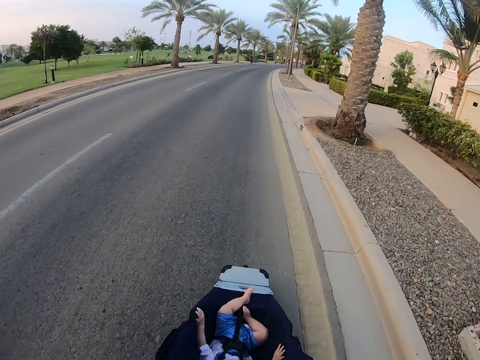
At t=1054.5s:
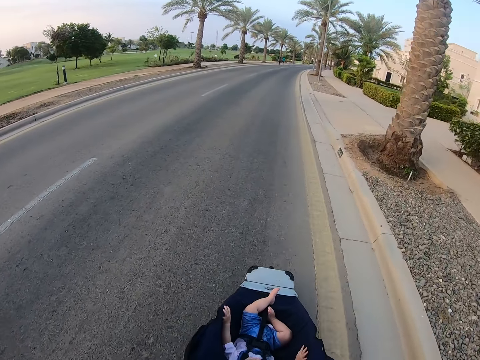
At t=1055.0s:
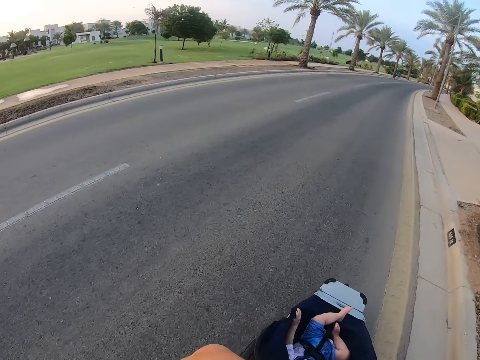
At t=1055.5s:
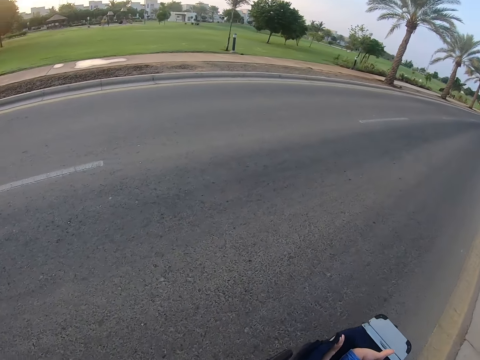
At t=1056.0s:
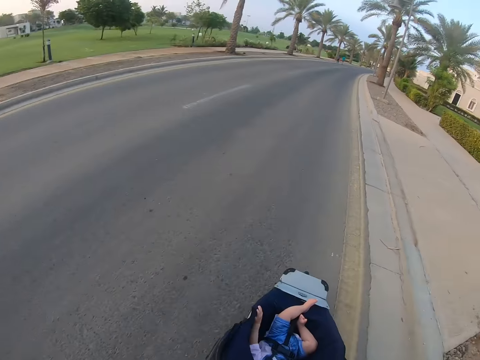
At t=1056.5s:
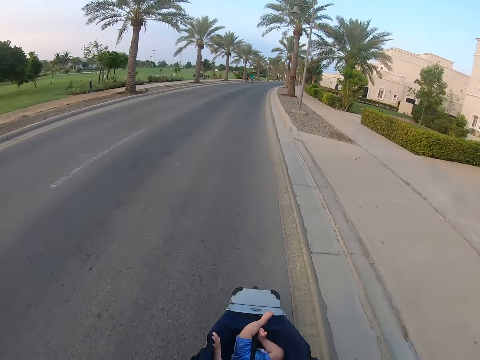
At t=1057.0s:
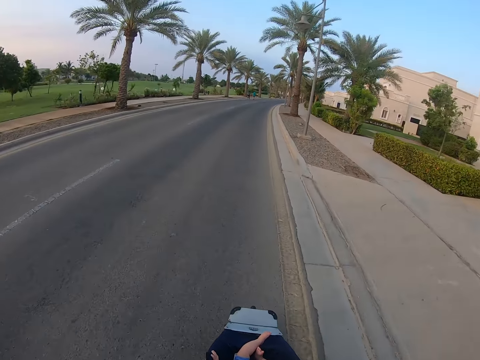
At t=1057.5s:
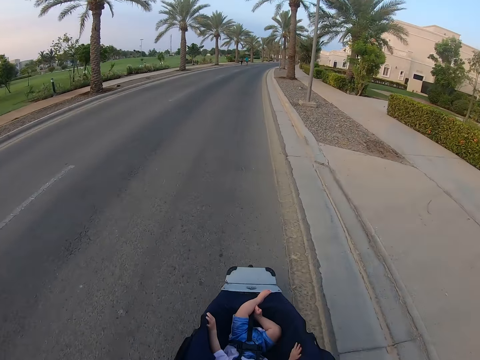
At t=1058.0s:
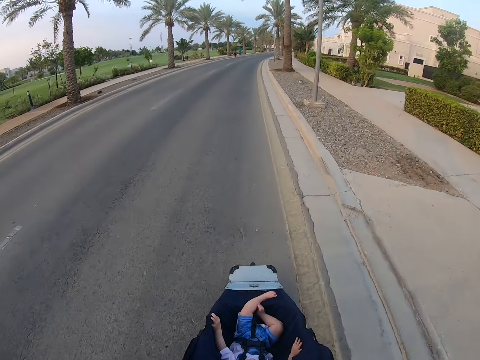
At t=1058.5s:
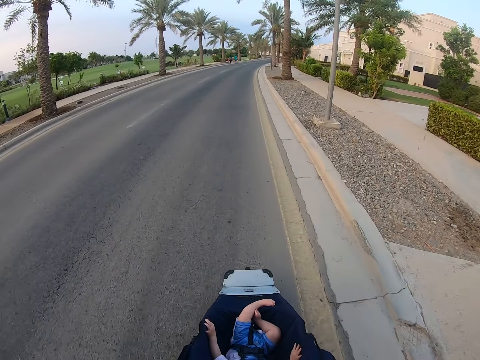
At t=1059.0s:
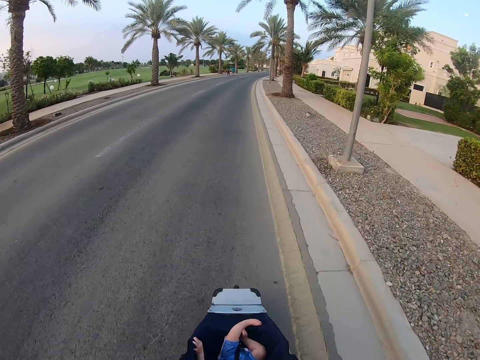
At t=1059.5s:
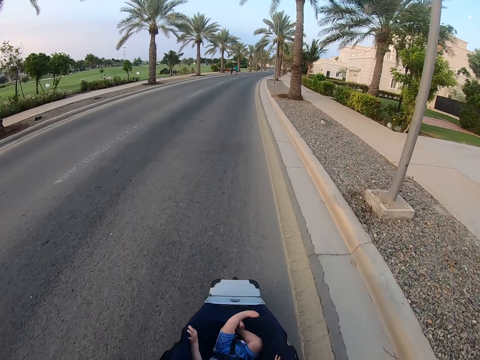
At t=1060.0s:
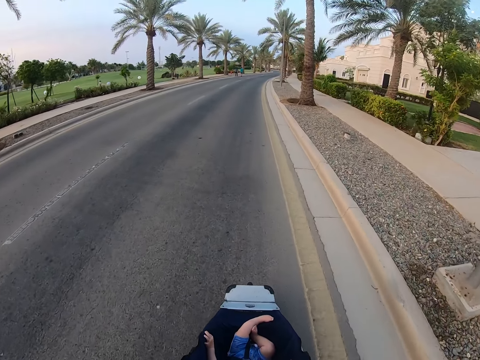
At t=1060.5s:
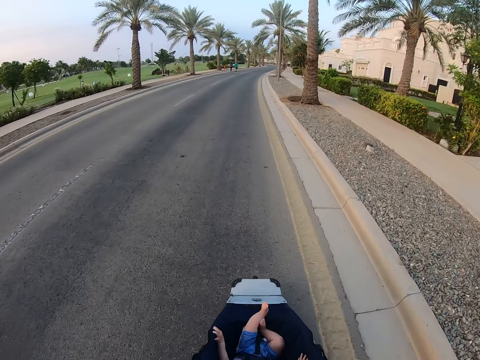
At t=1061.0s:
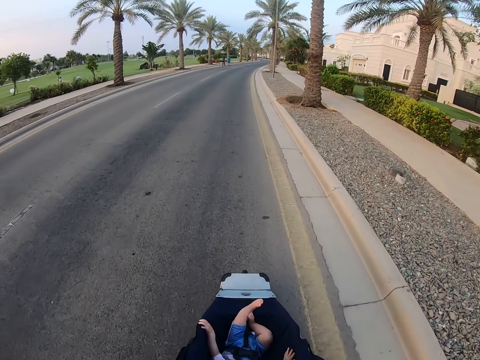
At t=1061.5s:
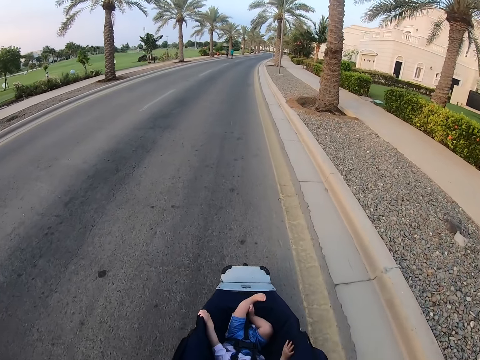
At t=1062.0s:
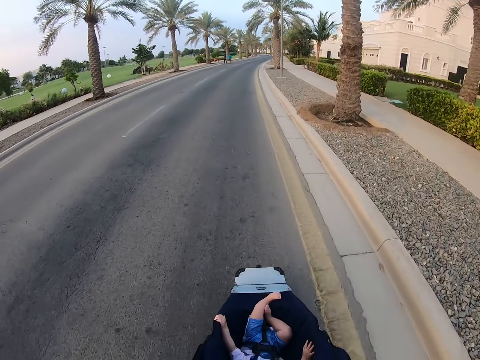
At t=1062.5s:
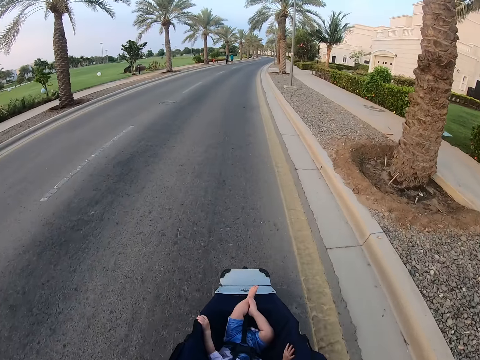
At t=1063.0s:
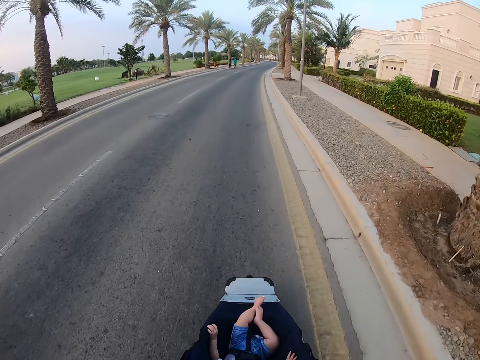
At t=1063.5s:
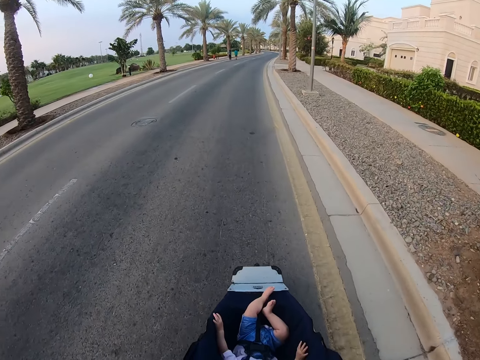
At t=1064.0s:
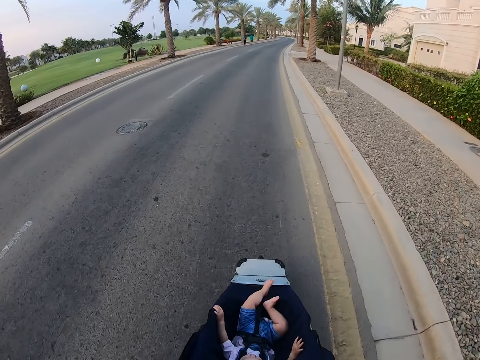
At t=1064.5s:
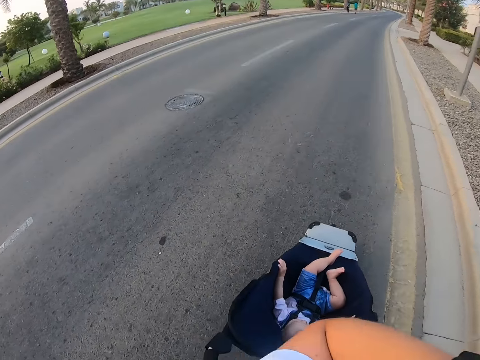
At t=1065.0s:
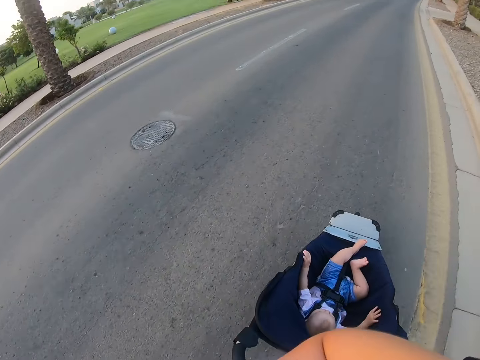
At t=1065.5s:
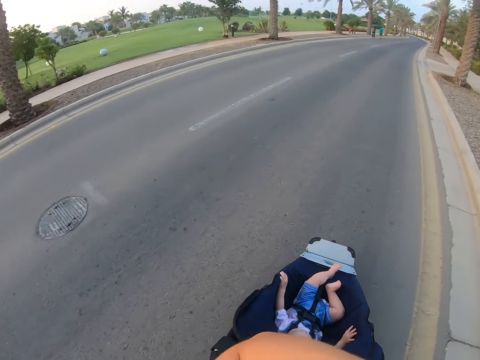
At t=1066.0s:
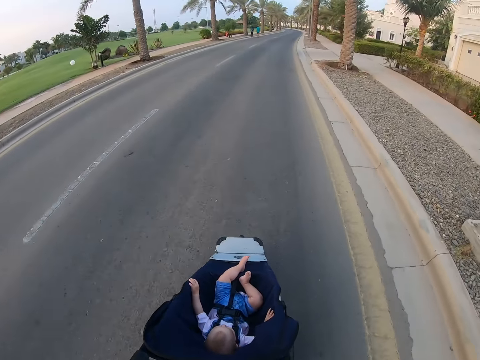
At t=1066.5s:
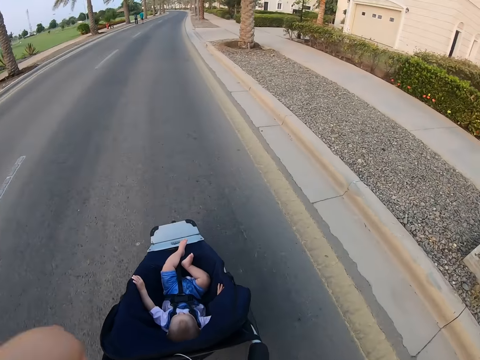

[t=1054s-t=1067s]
The camera wearer looks around. They push the baby stroller.

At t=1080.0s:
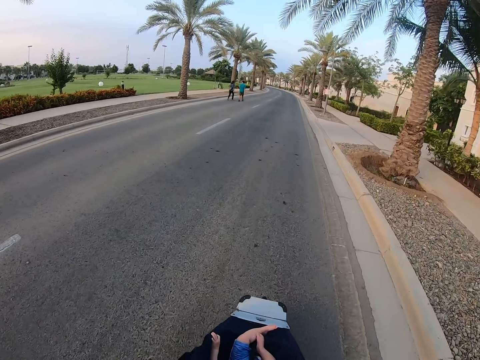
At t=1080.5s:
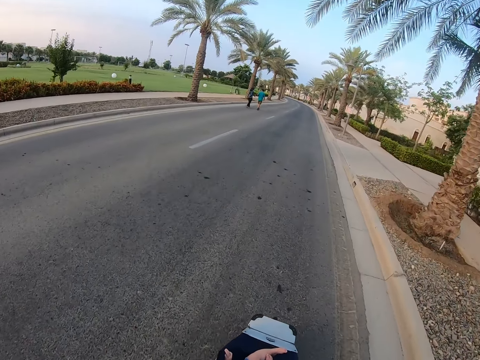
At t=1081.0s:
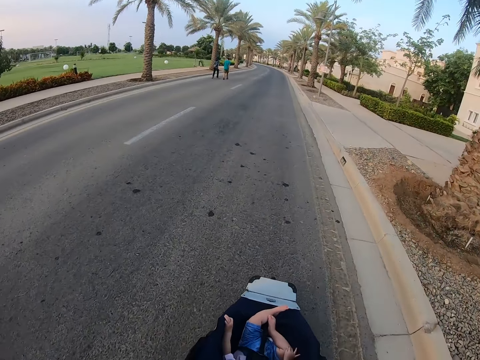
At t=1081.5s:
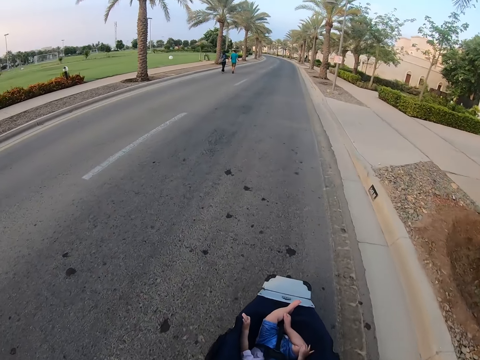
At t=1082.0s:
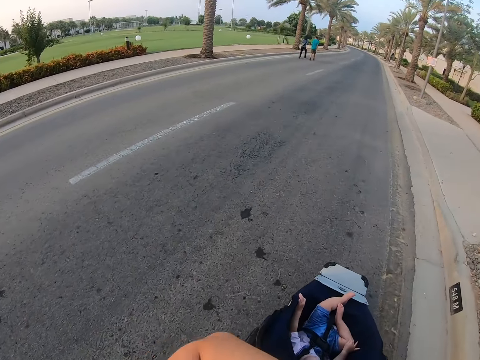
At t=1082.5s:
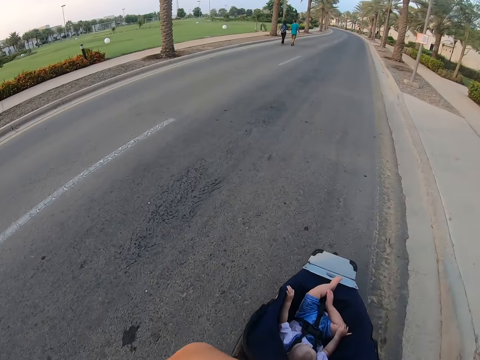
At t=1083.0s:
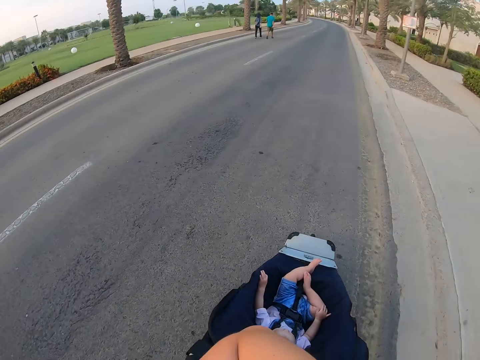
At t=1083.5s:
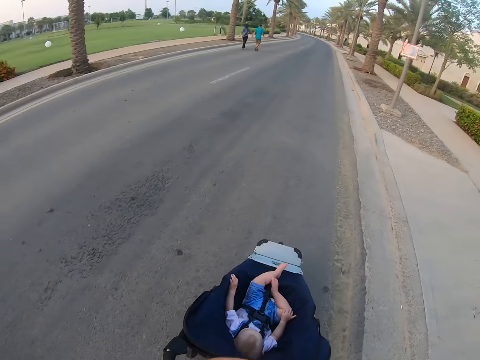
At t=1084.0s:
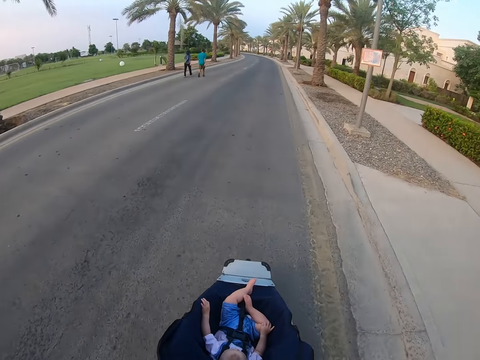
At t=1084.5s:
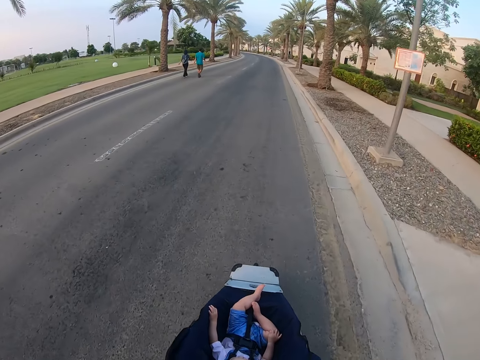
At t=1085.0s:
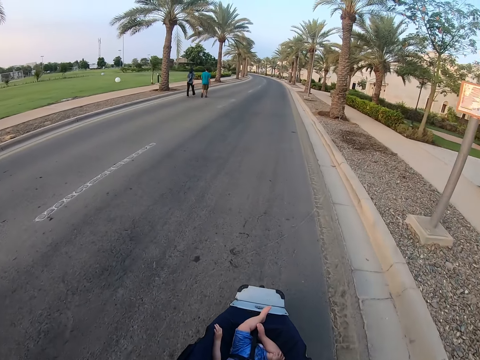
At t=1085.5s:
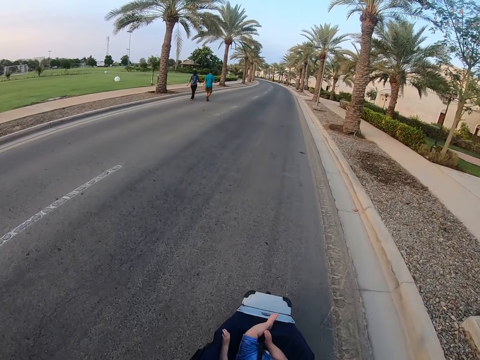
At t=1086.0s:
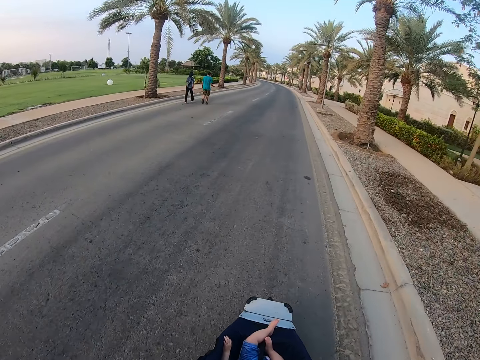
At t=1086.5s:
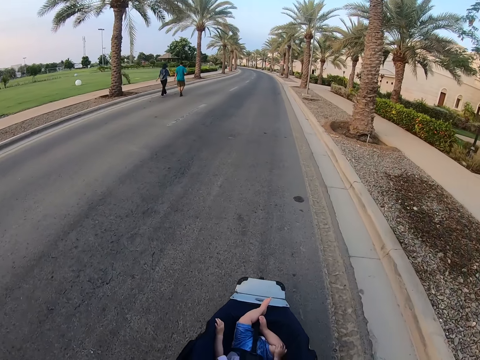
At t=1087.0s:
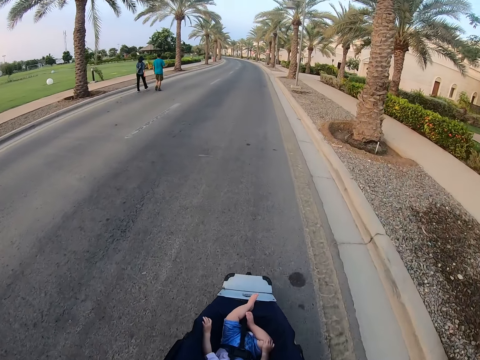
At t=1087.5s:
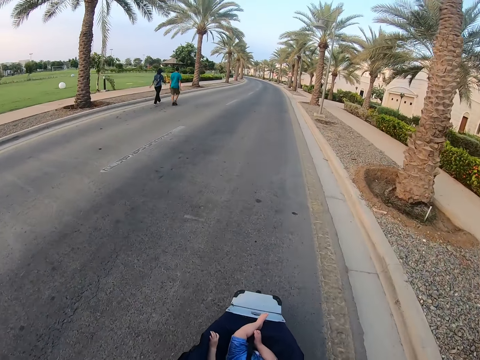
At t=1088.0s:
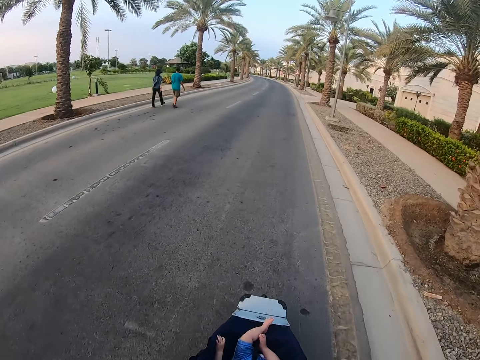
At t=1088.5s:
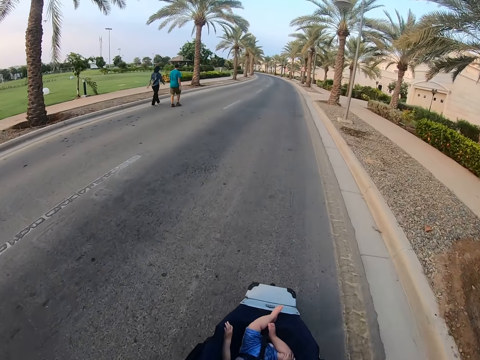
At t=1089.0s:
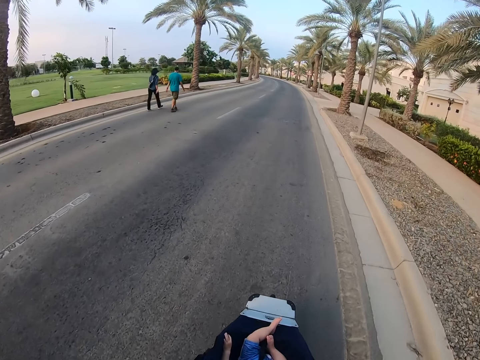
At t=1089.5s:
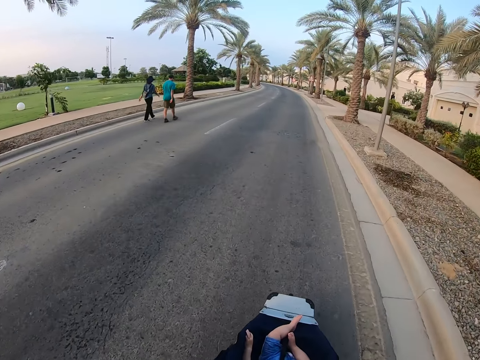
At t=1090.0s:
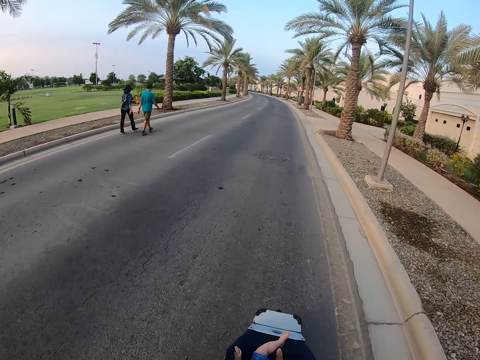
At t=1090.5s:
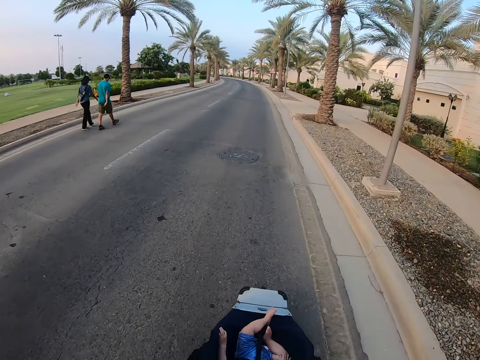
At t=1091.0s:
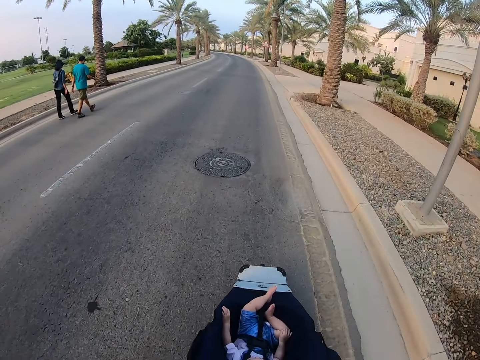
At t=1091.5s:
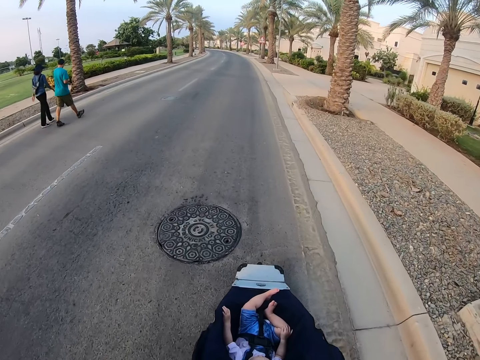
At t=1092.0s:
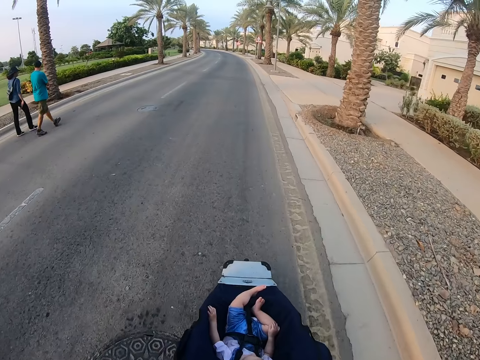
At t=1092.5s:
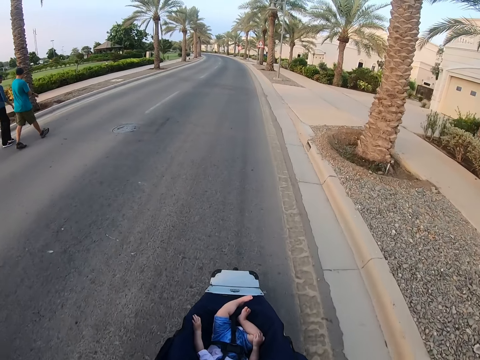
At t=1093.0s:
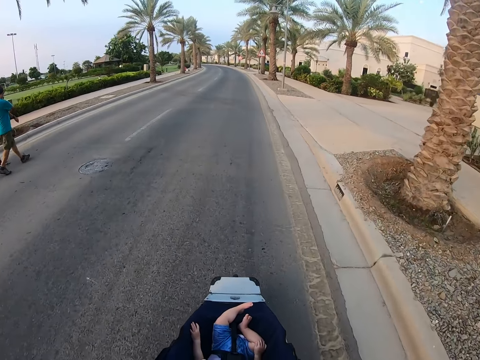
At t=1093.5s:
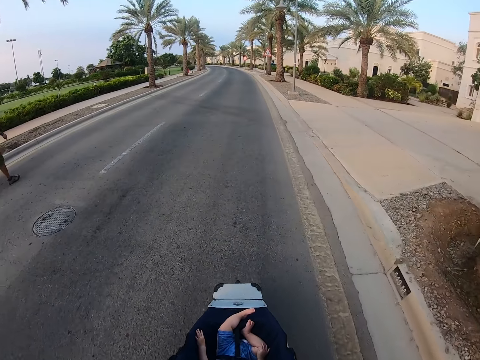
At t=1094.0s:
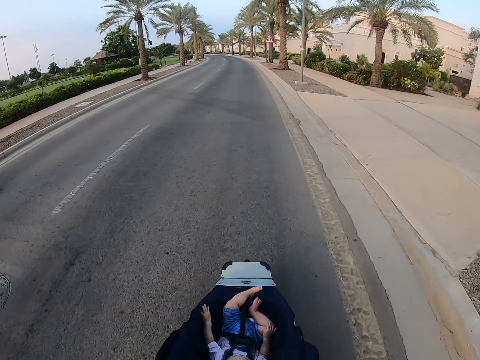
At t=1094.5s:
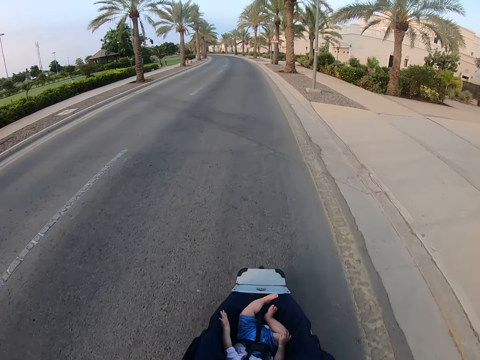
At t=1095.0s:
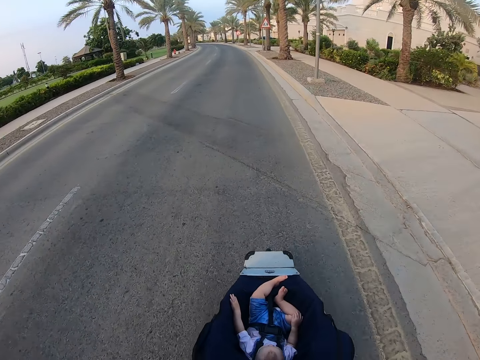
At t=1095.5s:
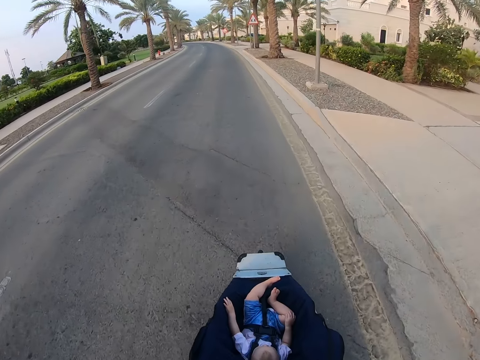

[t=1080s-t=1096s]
The camera wearer looks at his watch and around. He walks past a man. He pushes the baby stroller.
